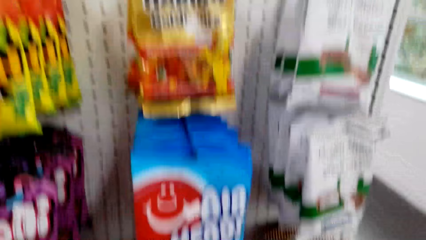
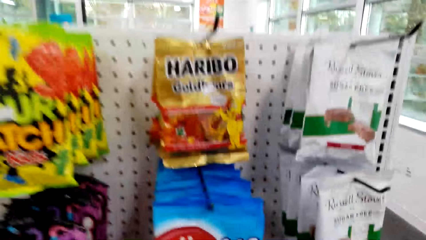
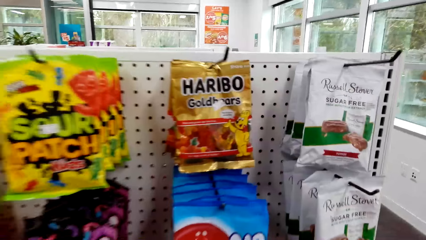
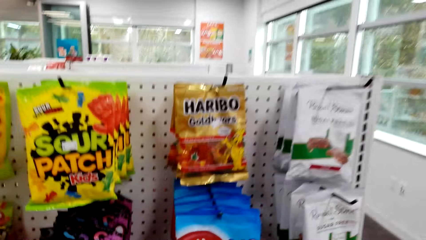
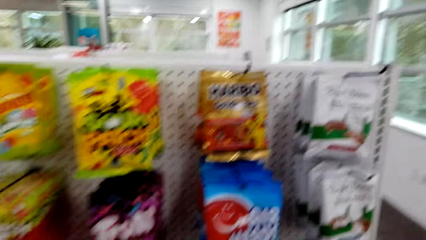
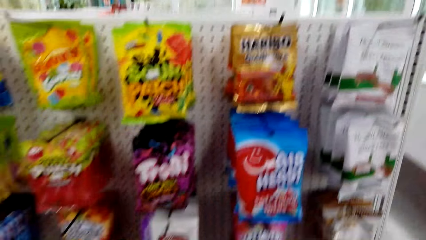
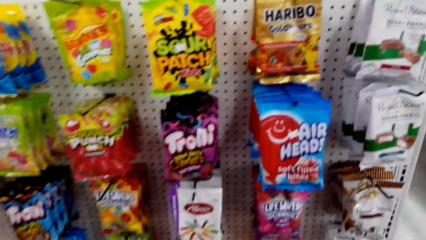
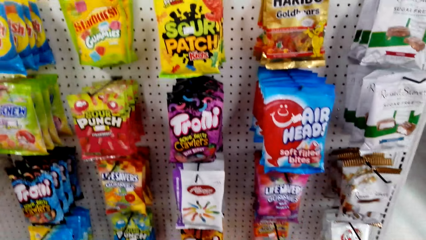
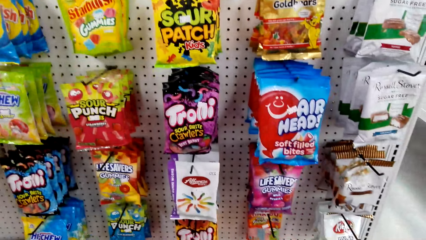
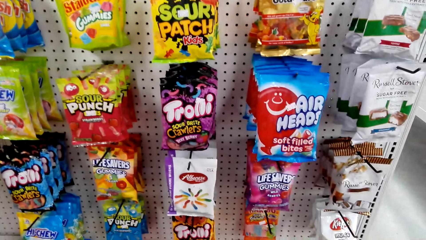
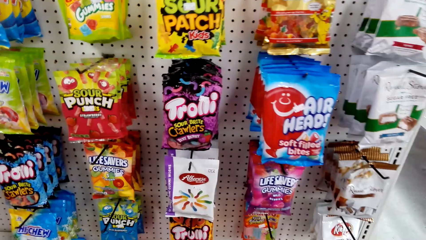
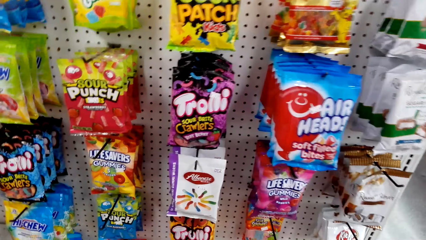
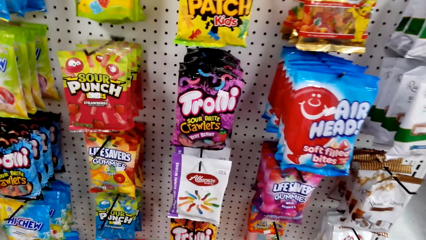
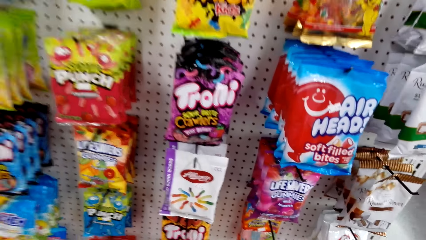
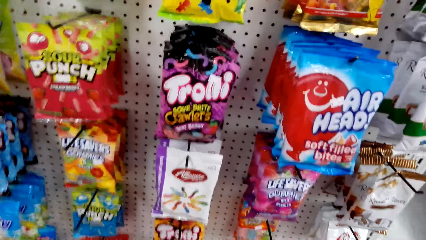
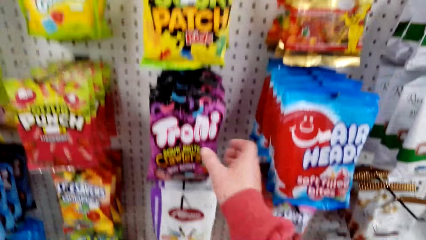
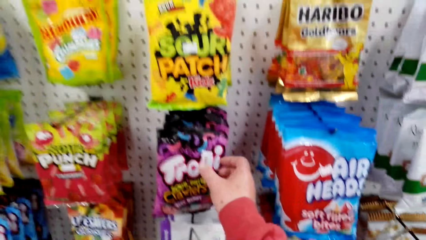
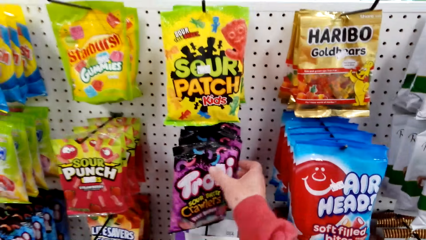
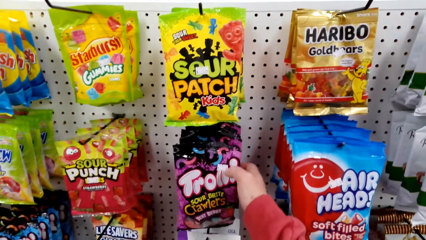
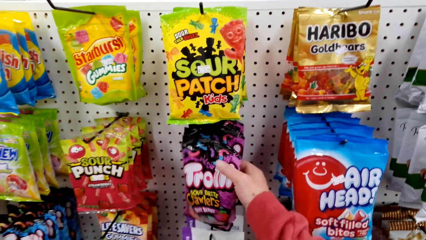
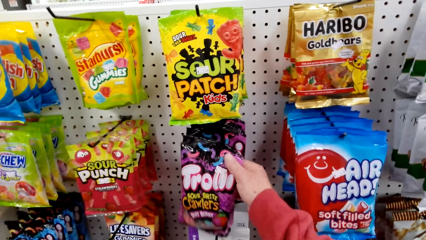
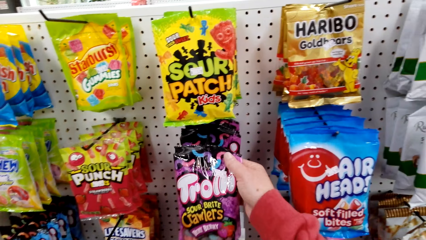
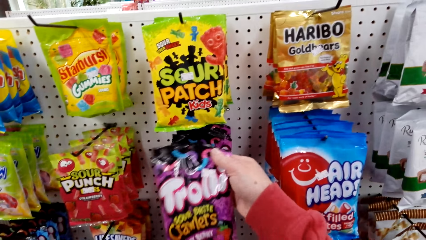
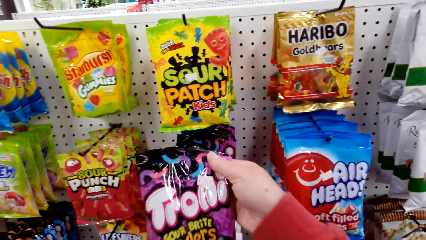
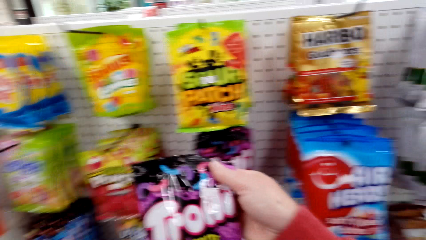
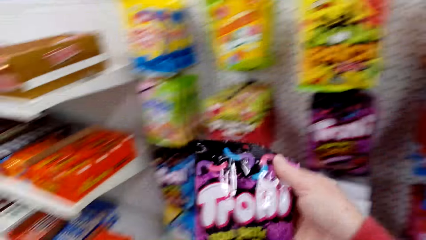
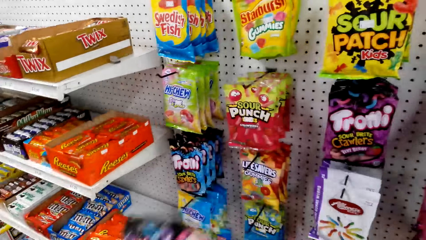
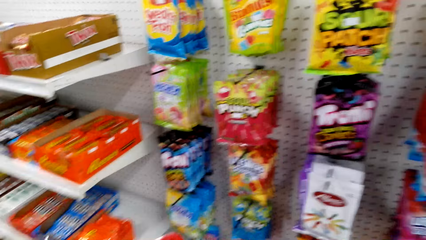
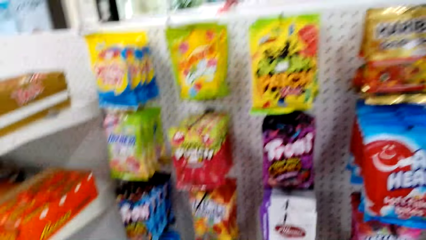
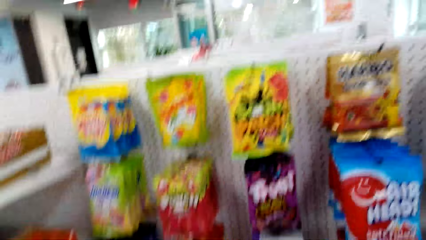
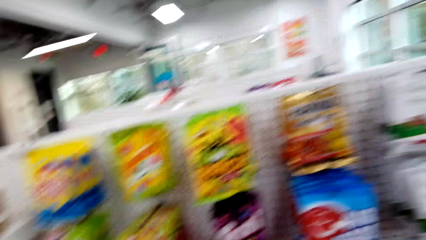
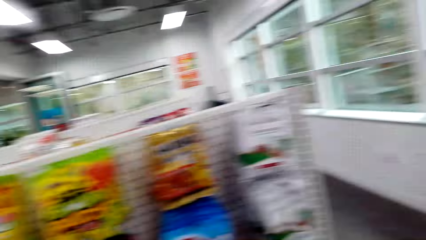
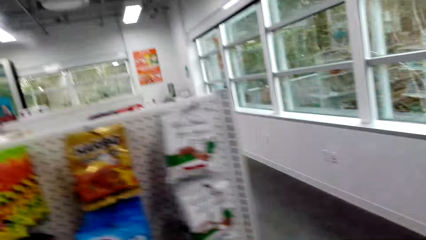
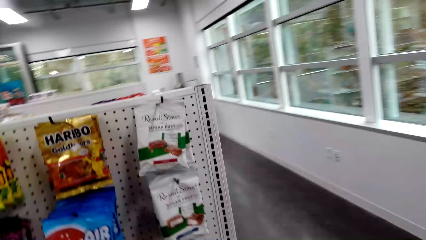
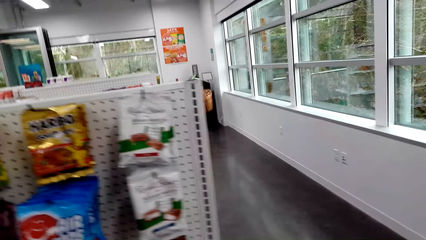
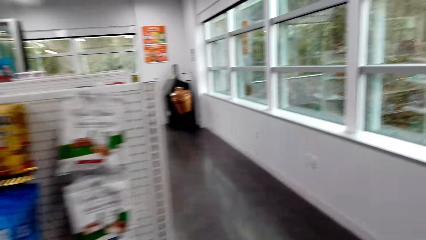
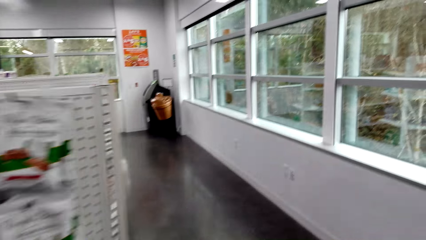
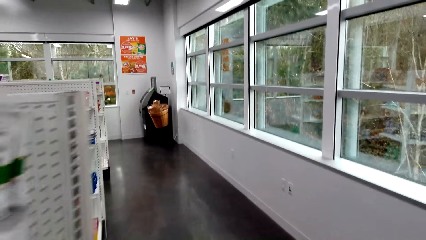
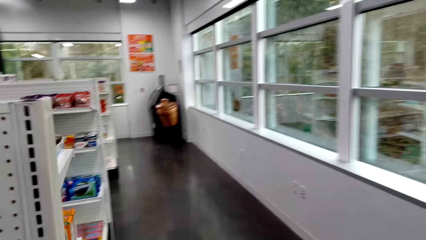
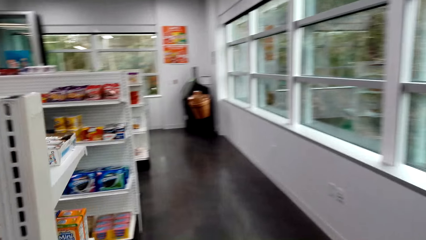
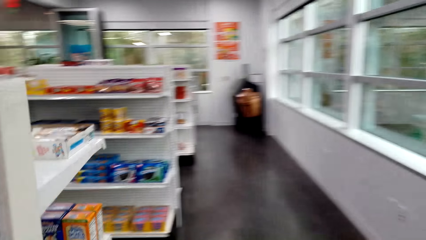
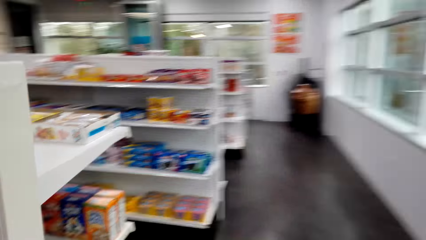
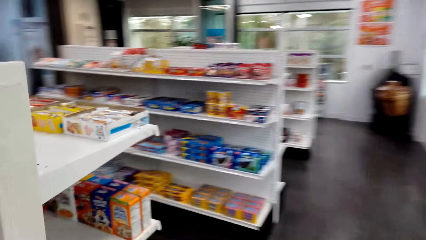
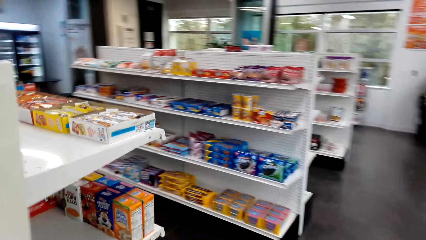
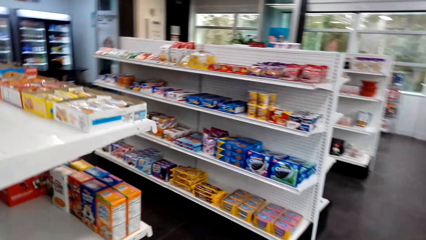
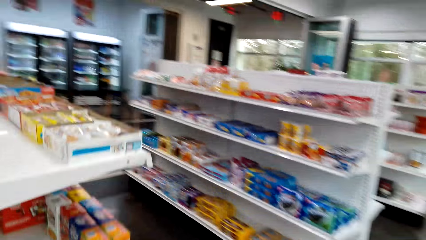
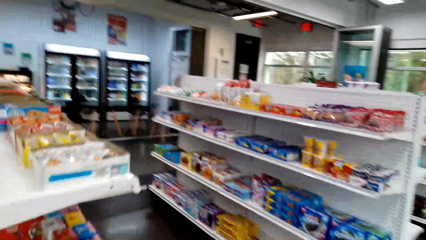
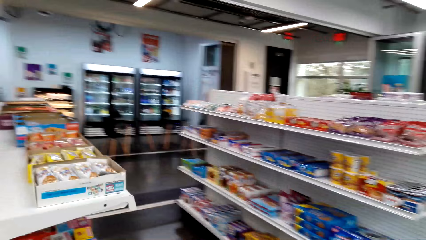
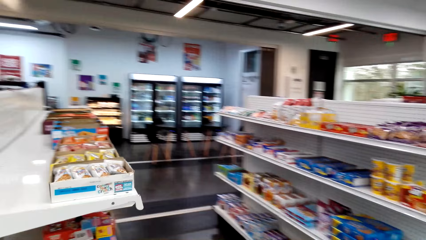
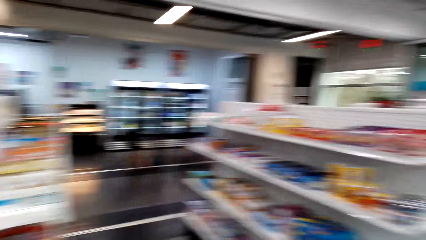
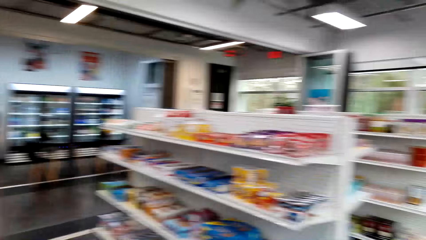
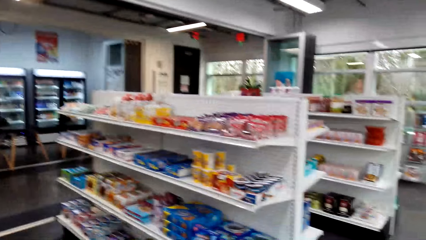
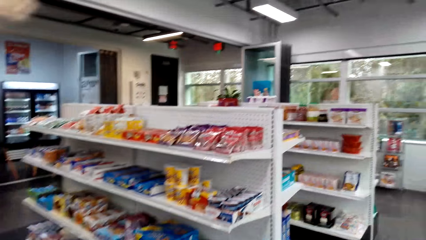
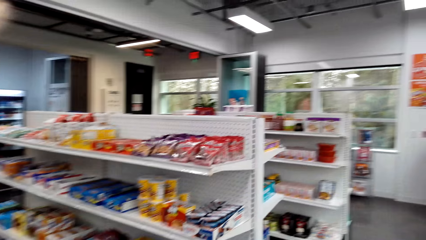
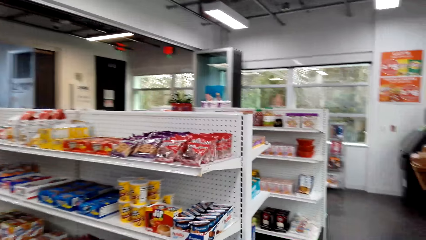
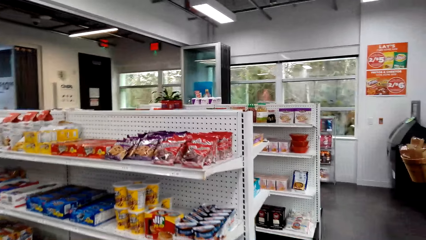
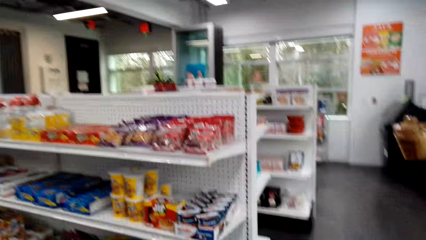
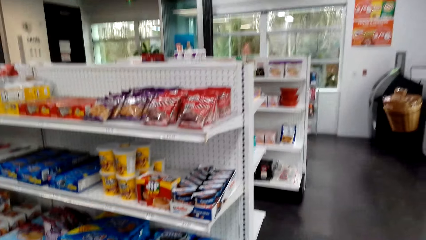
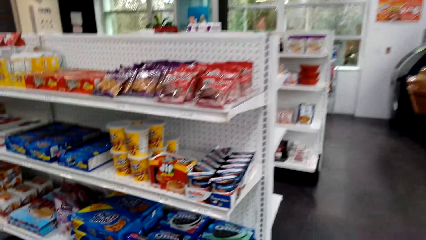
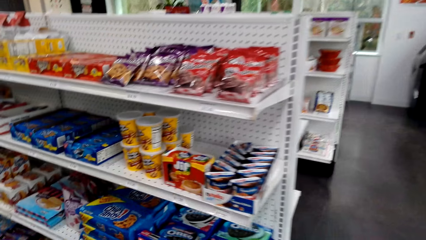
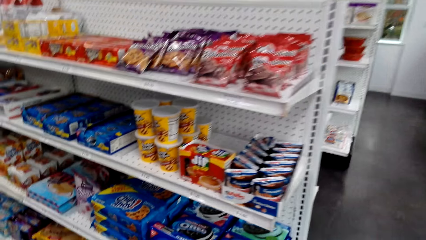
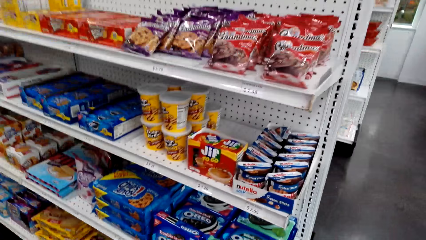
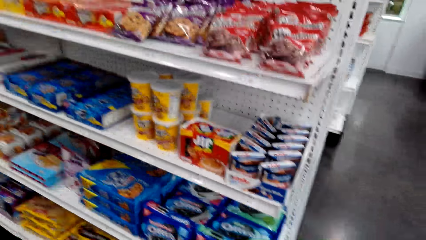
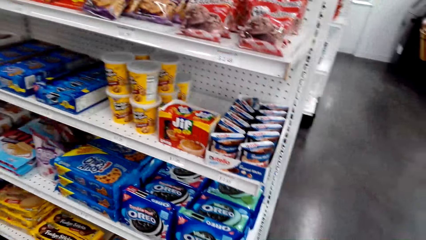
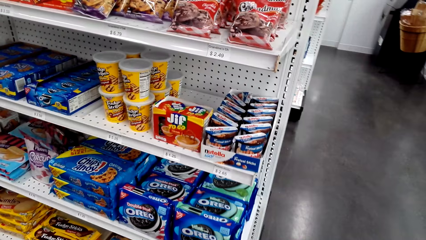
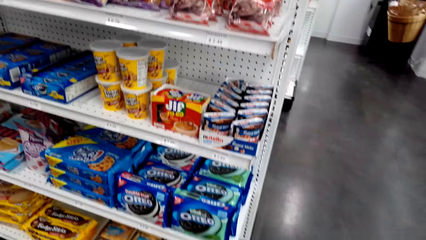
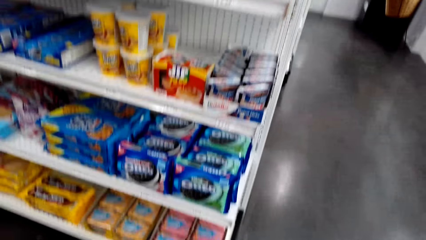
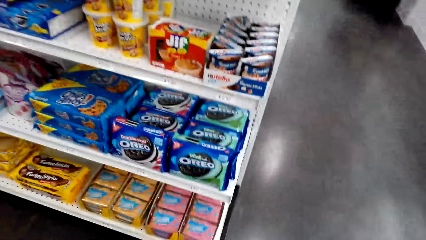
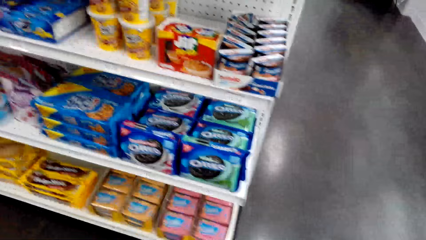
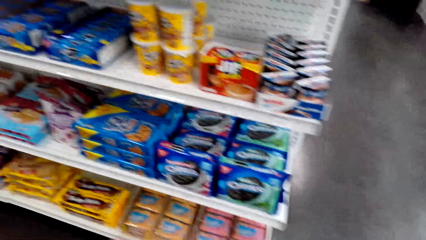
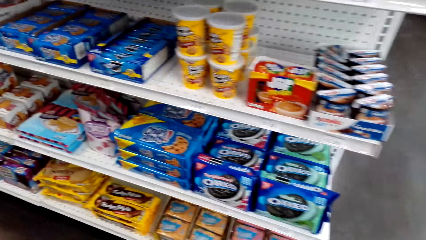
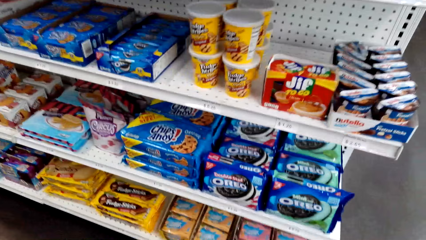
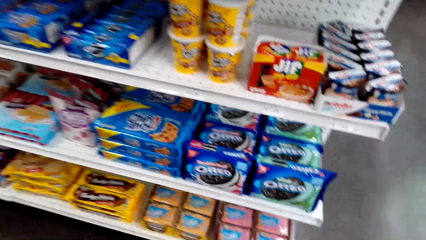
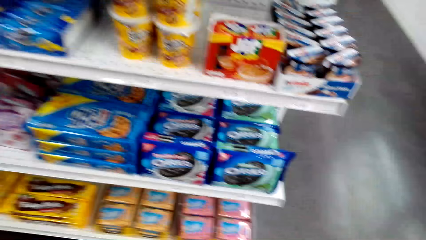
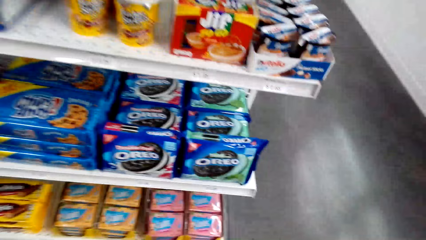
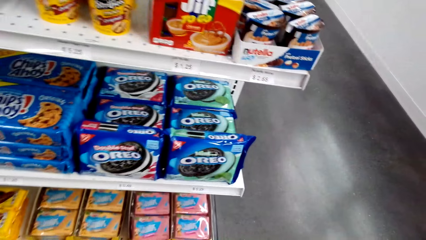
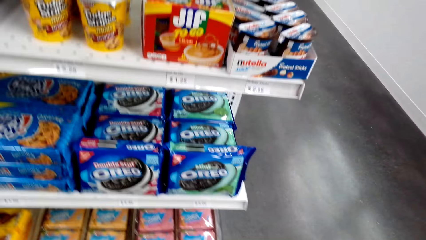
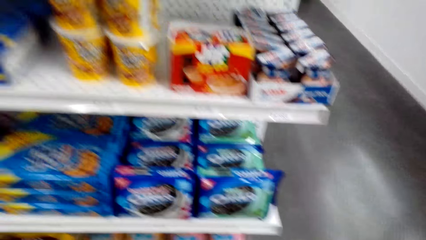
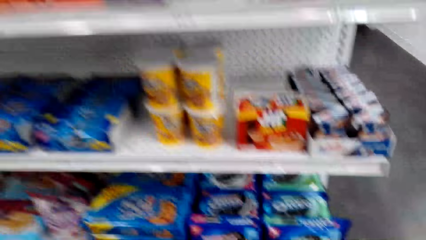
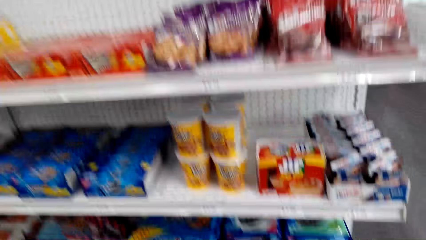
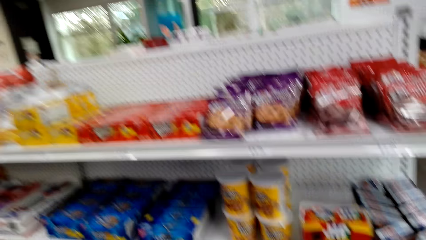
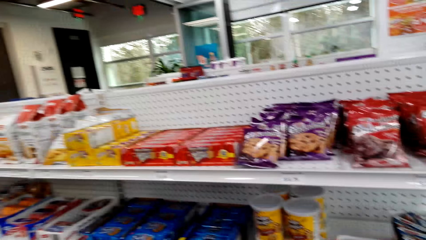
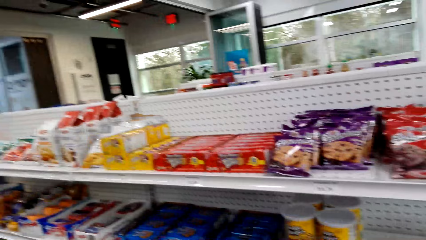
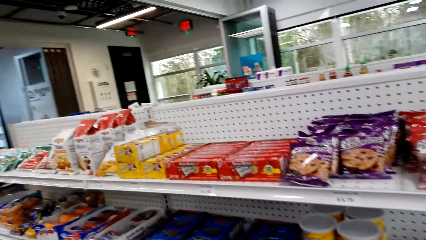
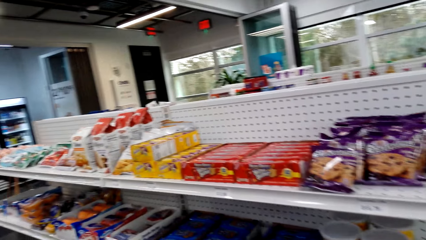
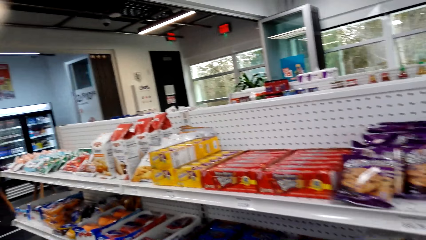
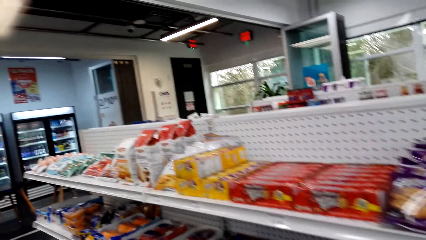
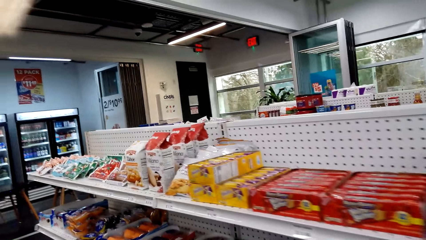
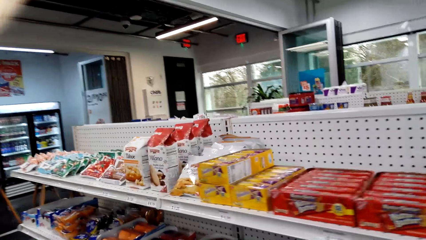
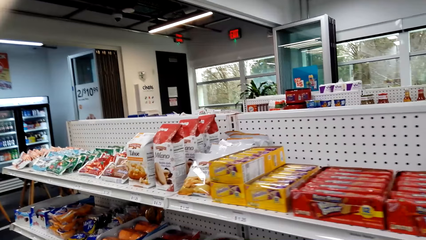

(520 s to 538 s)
The camera wearer picks up a packet of Trolli from the shelf. She puts the packet of Trolli in the basket. She walks around the shelves. She walks in the store. She moves her hand.
